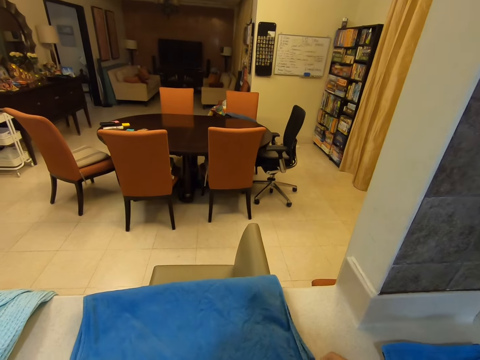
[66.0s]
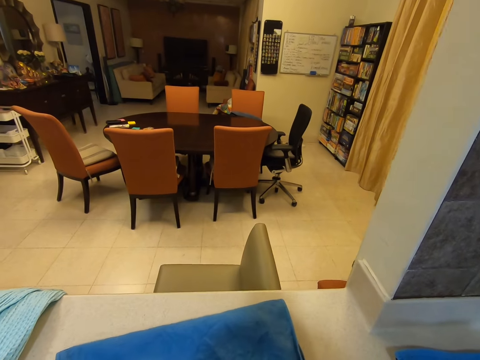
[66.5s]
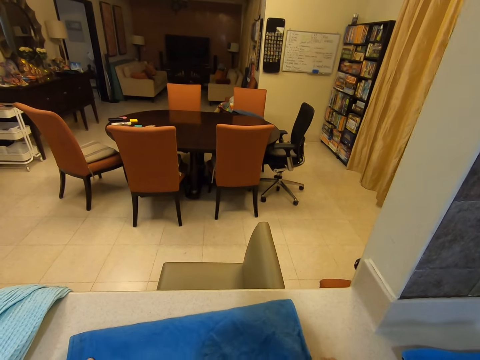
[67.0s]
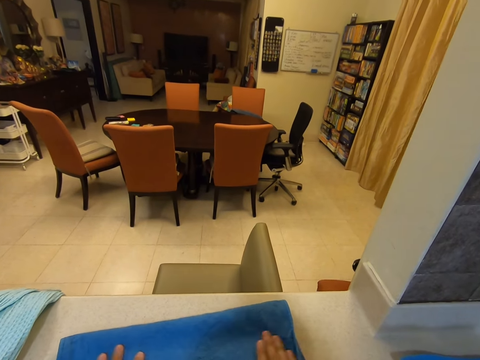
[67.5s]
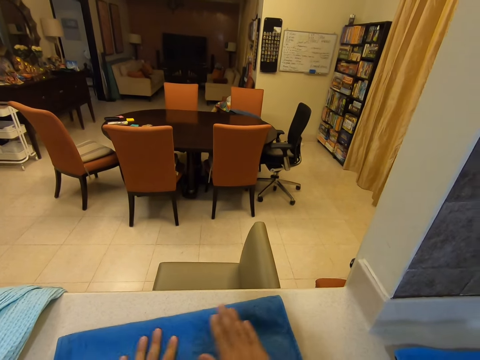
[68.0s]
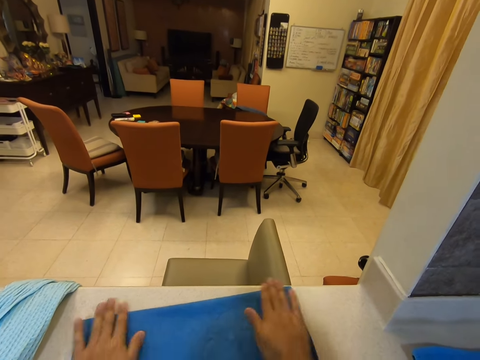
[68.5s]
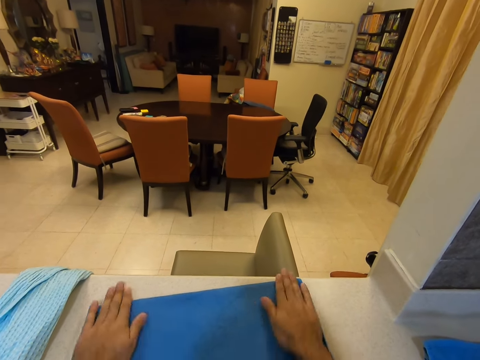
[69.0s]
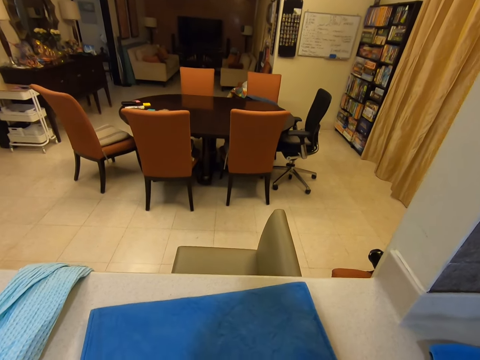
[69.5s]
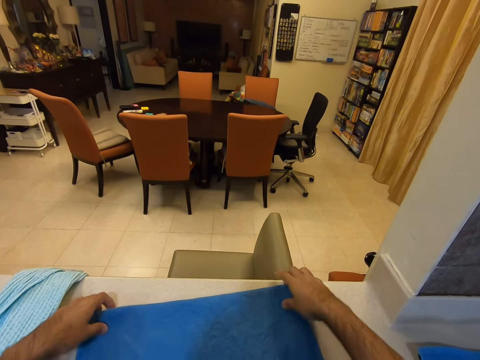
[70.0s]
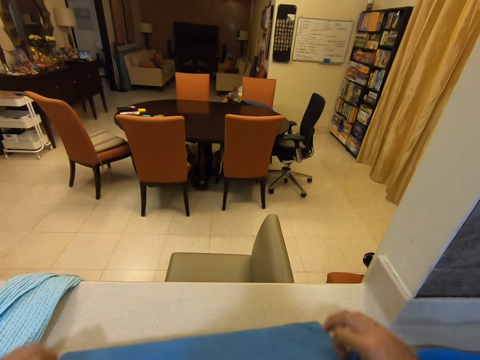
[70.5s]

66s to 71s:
The camera wearer flattens the blue kitchen cloth. He wipes the napkin with his hands. He folds the blue kitchen cloth.

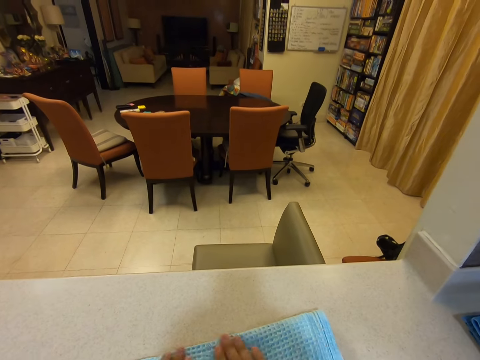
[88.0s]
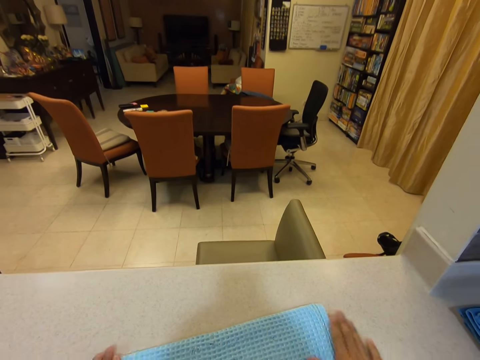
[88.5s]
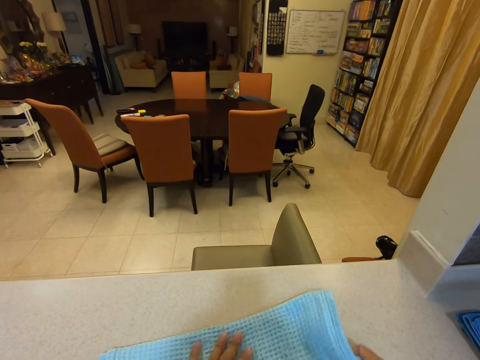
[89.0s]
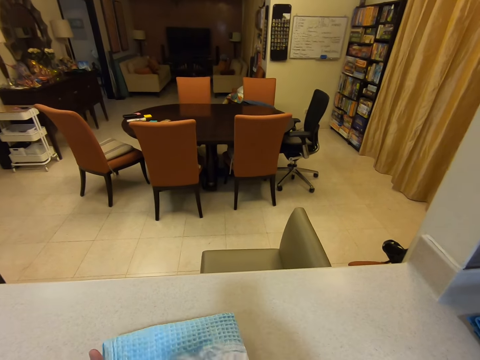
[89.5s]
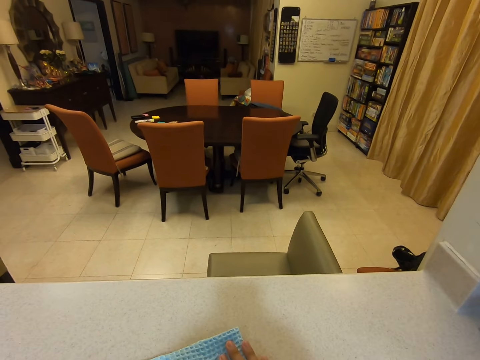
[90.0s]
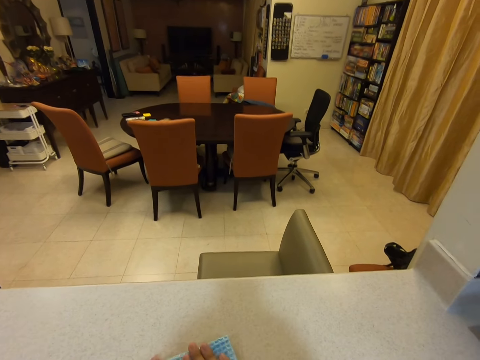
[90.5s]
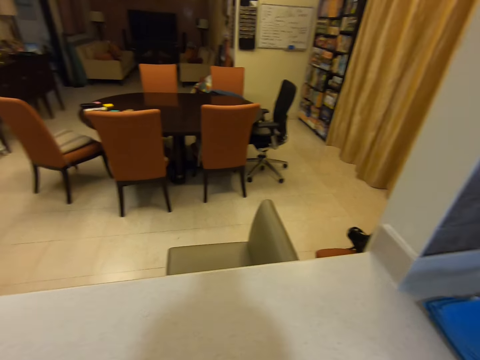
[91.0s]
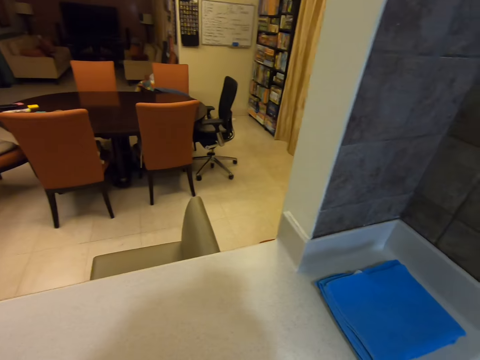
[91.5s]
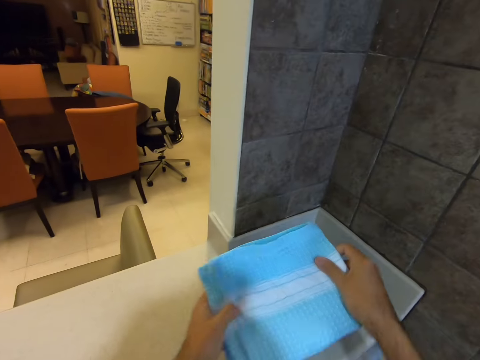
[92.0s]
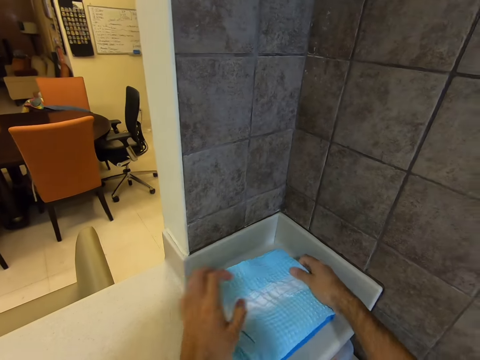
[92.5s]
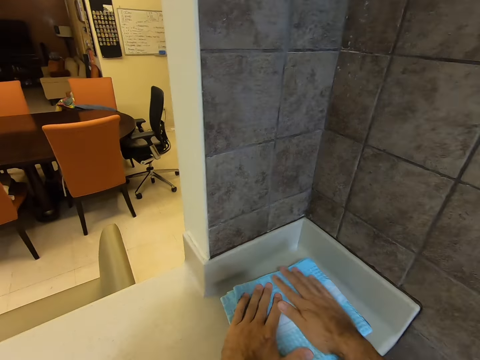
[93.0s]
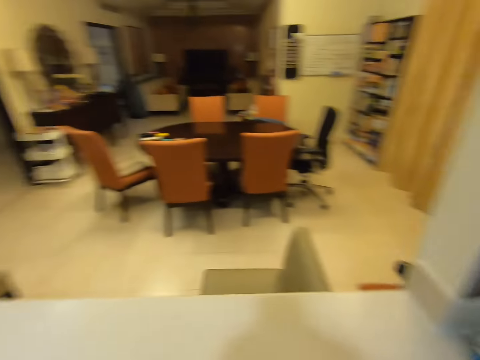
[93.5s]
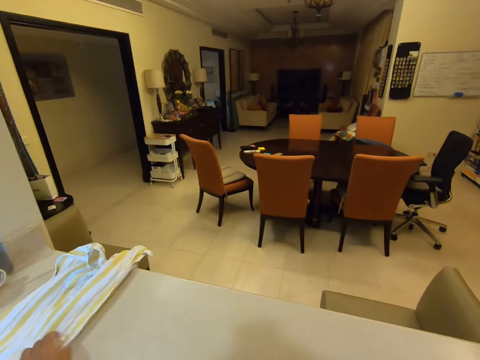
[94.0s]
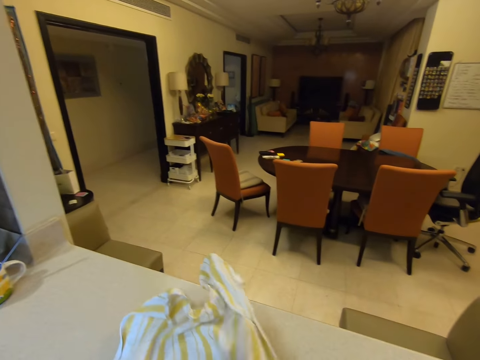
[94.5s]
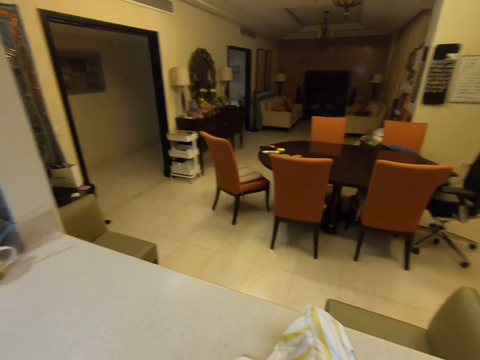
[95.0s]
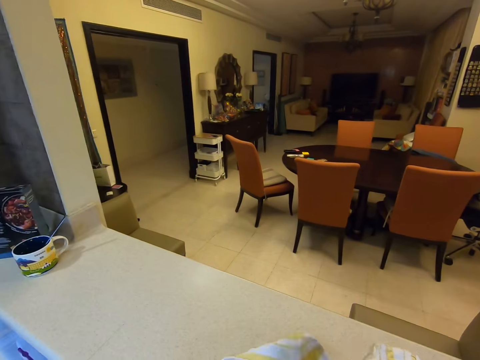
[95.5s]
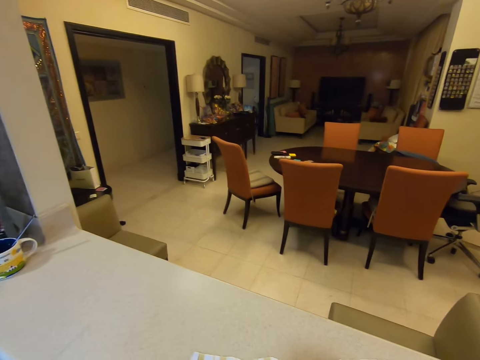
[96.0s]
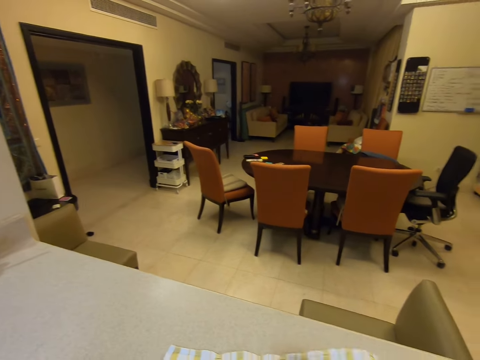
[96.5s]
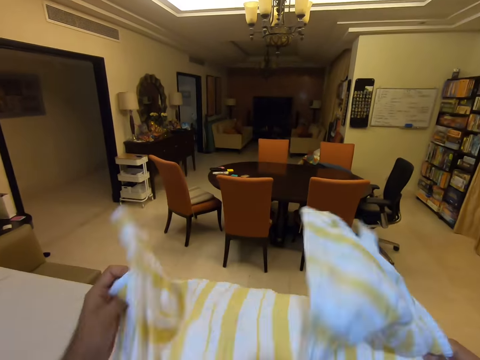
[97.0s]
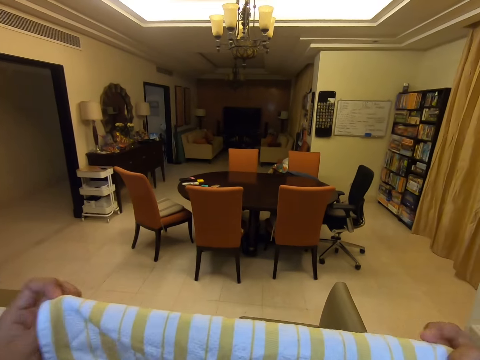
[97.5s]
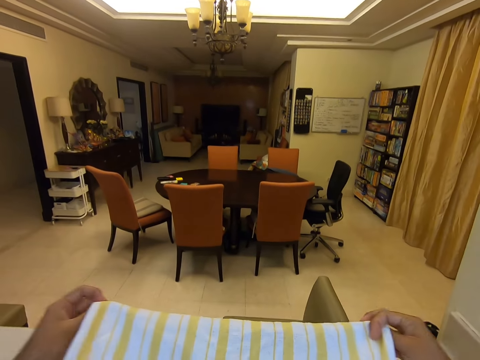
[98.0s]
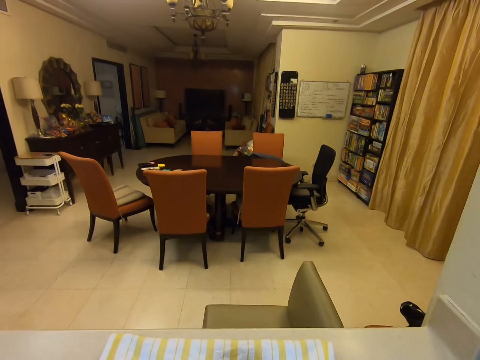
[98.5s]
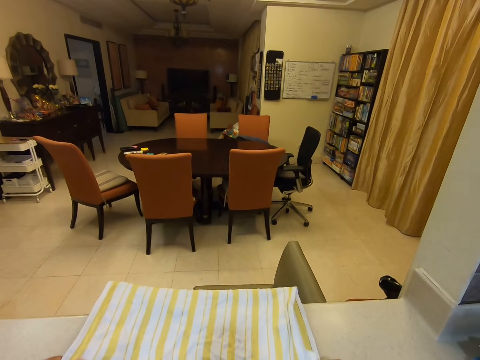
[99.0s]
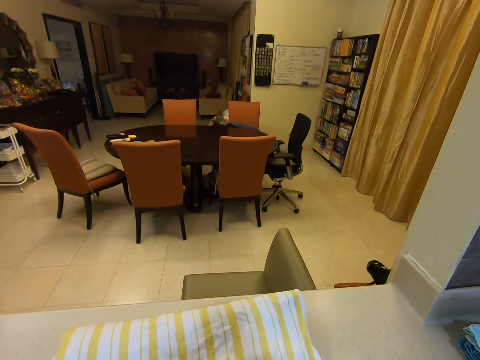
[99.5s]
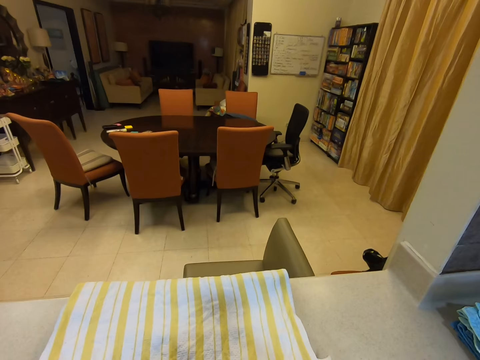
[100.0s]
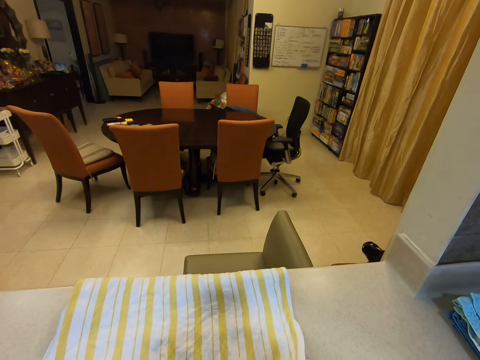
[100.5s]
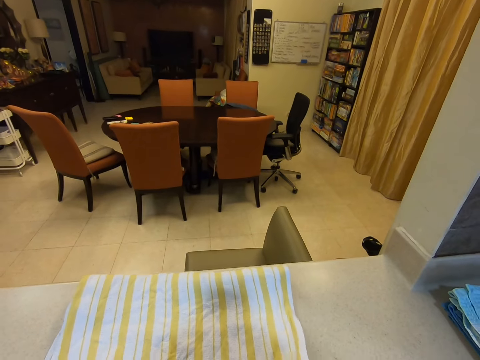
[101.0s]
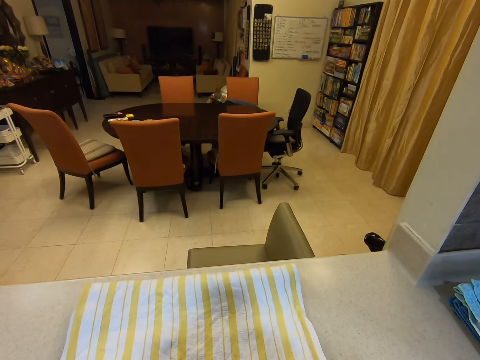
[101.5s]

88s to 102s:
The camera wearer wipes the napkin with his hands. He folds the light blue kitchen cloth. He places the light blue kitchen cloth on top of the blue cloth. He flattens the light blue kitchen cloth. He picks up the white and yellow kitchen cloth. He folds the white and yellow kitchen cloth. He places the white and yellow kitchen cloth on the counter. He spreads the napkin on the counter. He moves the white and yellow kitchen cloth a little on top of the counter.

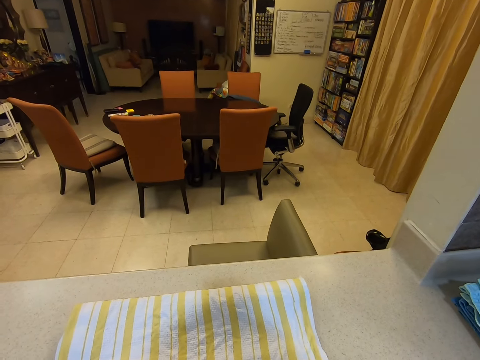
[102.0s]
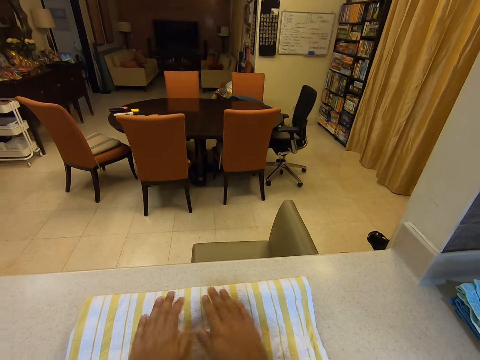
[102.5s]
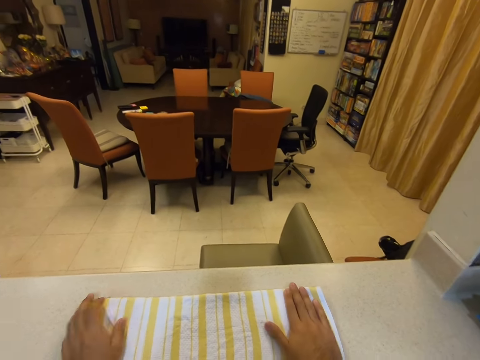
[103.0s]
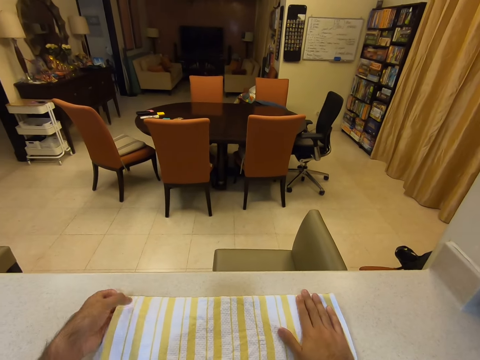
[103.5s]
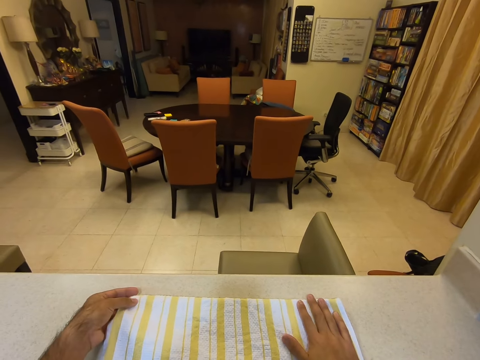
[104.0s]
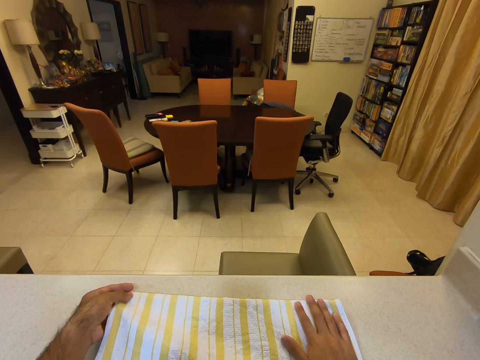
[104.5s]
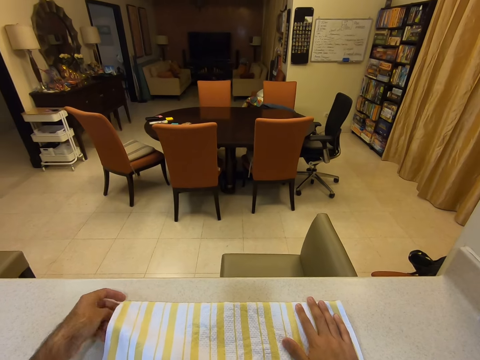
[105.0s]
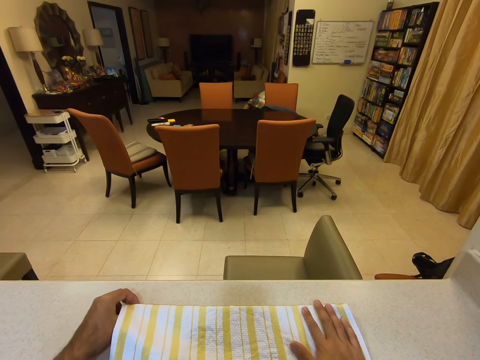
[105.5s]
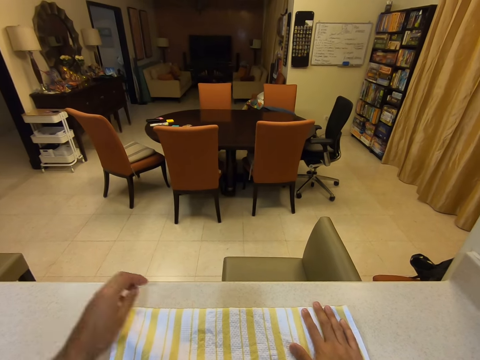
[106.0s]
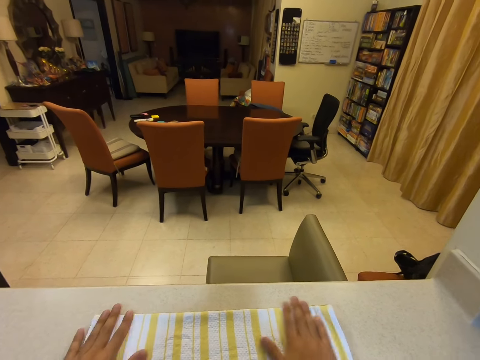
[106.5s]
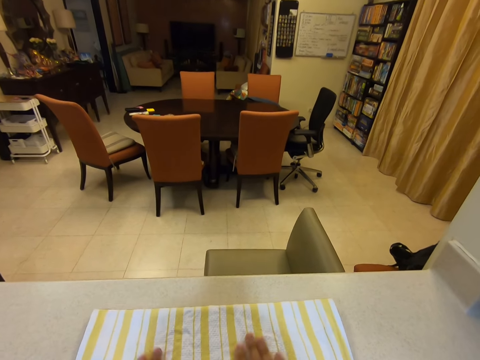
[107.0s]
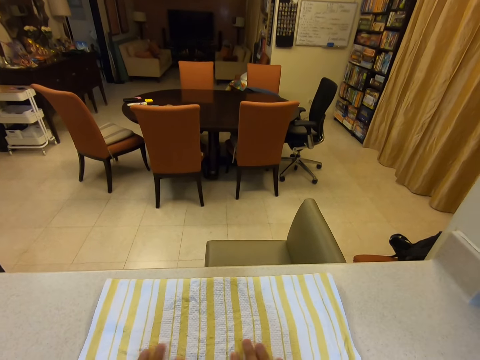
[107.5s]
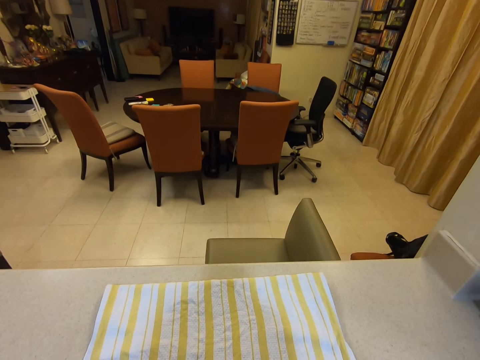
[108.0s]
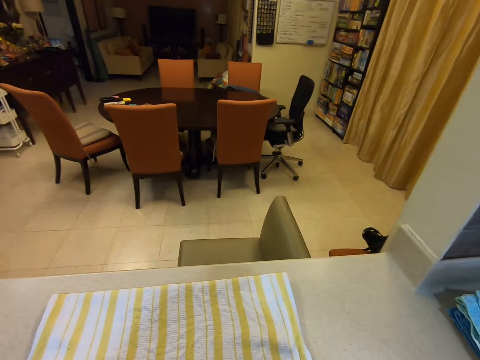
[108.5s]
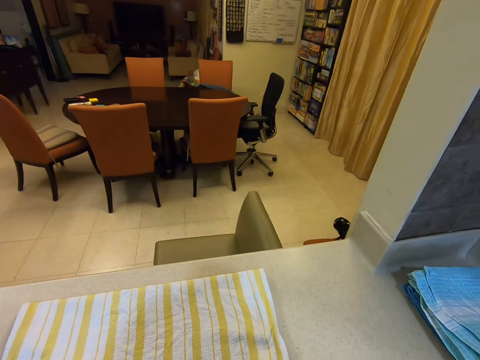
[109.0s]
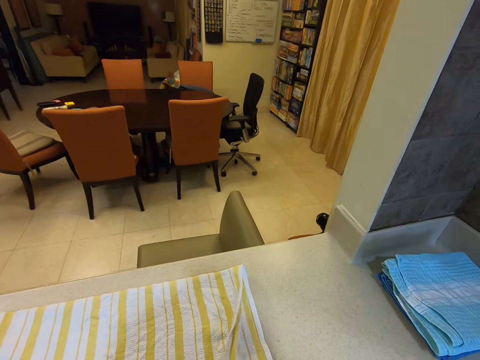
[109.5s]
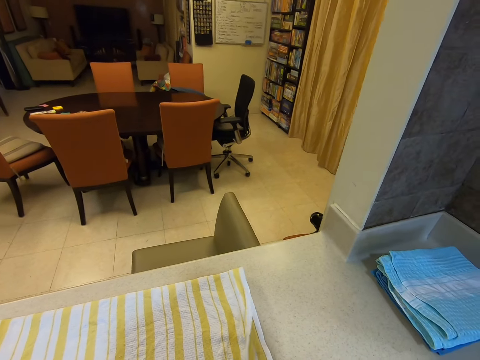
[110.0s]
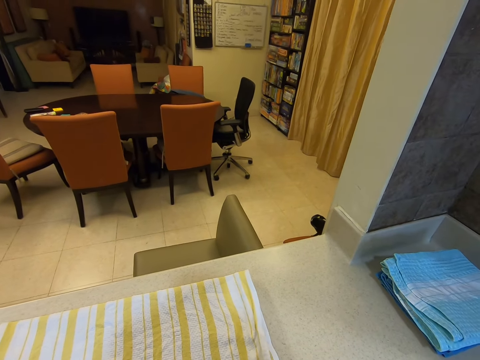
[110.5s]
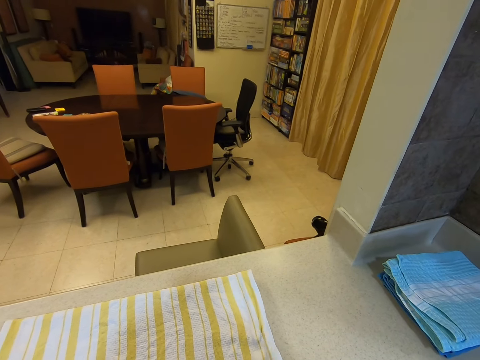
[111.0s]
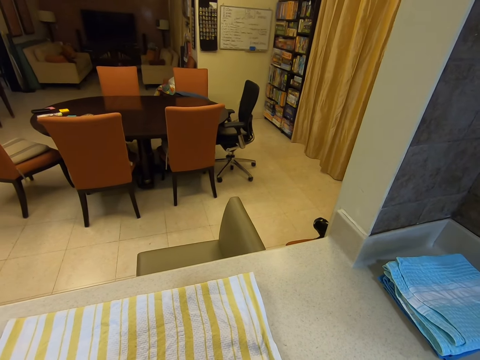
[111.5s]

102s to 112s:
The camera wearer flattens a white and yellow kitchen cloth. He wipes the napkin with his hands. He straightens the left corner of the white and yellow kitchen cloth. He flattens the white and yellow kitchen cloth. He wipes the napkin with his hands. He adjusts the edge of the napkin.
